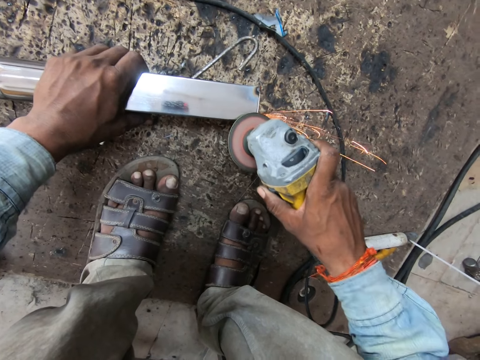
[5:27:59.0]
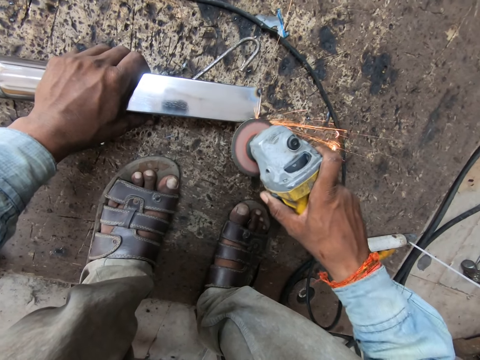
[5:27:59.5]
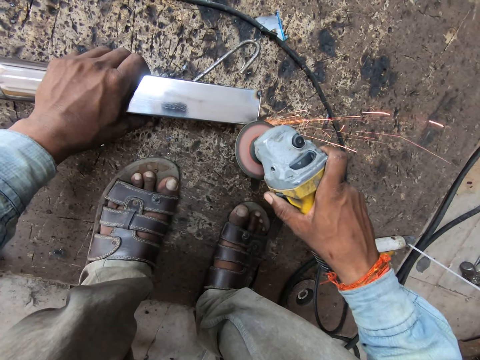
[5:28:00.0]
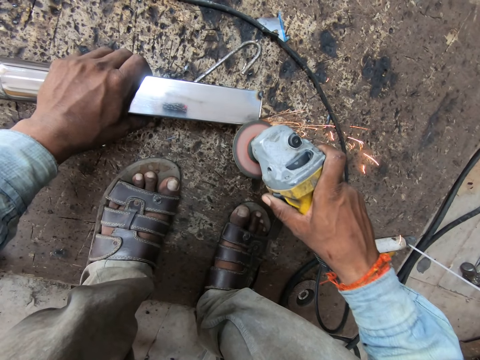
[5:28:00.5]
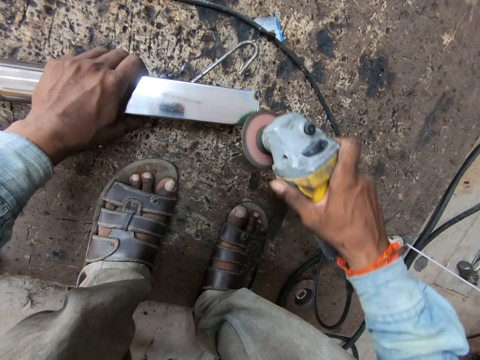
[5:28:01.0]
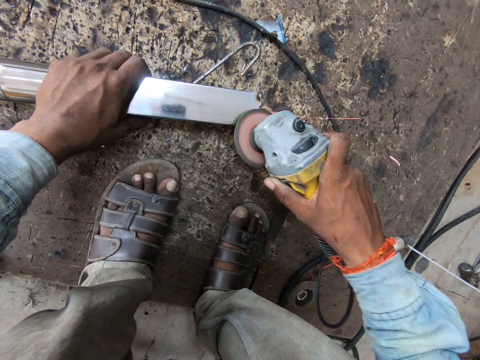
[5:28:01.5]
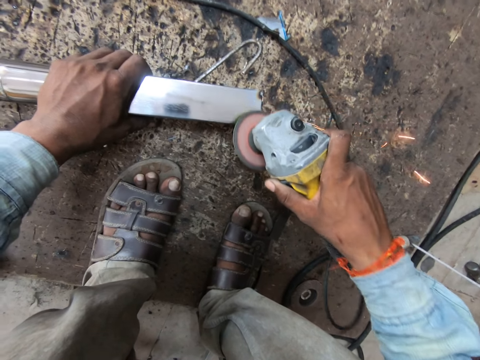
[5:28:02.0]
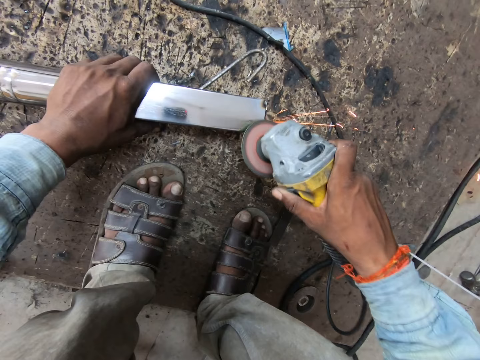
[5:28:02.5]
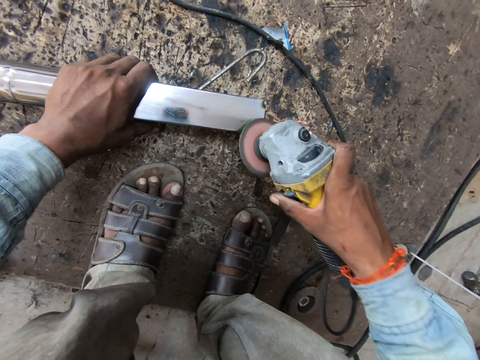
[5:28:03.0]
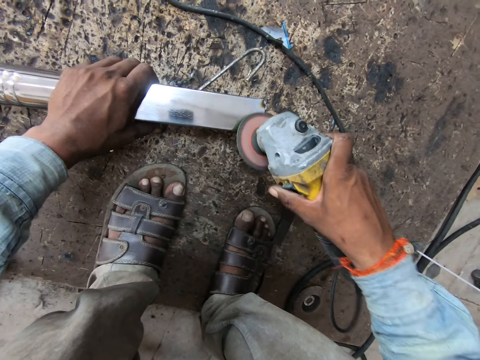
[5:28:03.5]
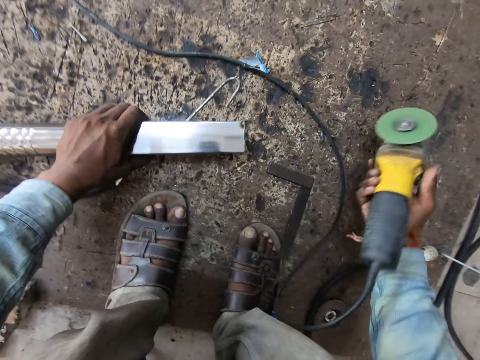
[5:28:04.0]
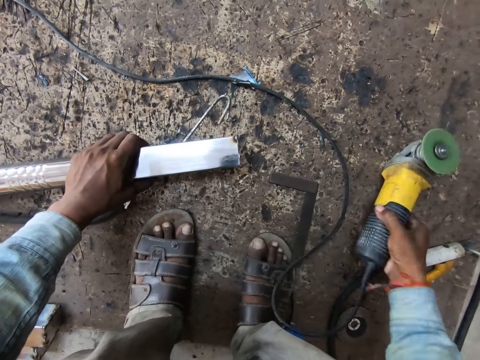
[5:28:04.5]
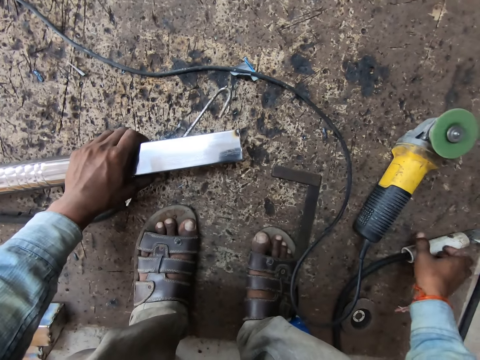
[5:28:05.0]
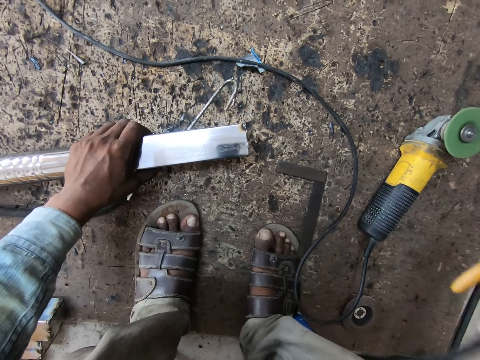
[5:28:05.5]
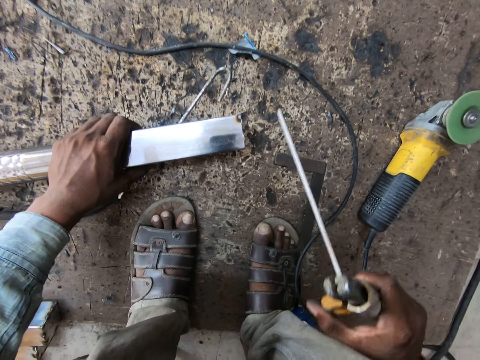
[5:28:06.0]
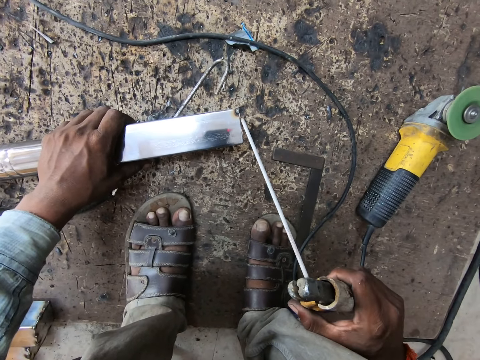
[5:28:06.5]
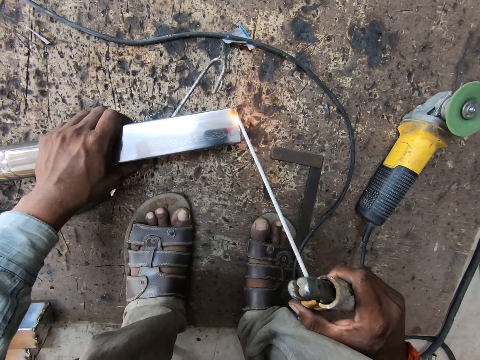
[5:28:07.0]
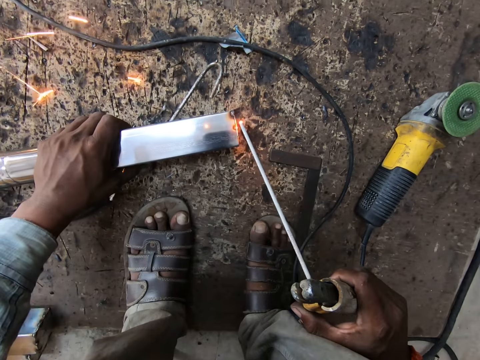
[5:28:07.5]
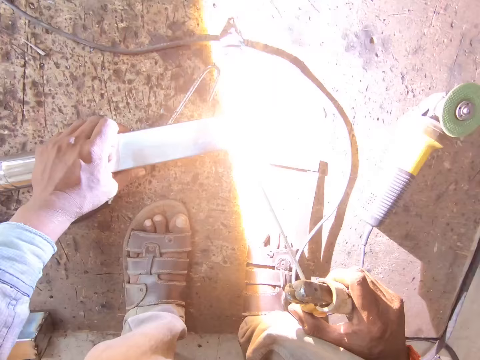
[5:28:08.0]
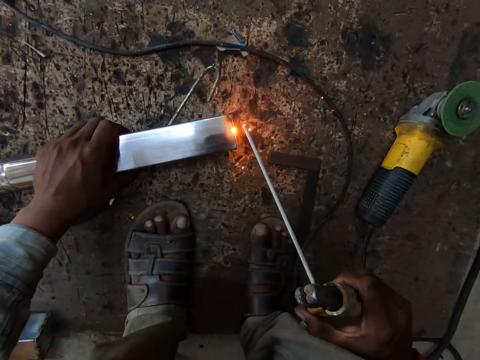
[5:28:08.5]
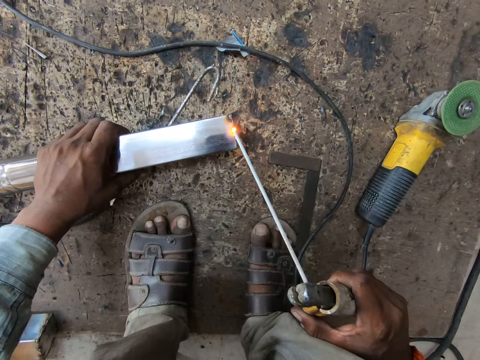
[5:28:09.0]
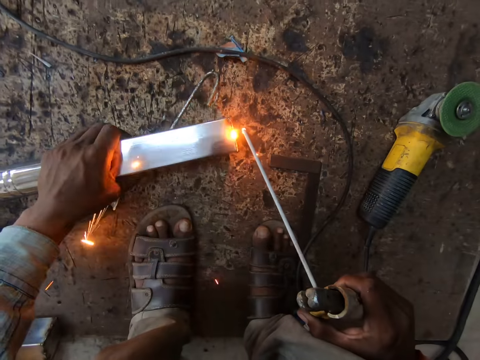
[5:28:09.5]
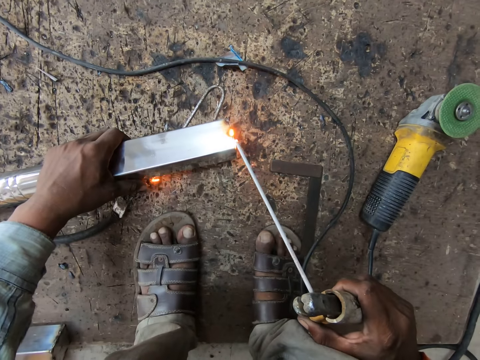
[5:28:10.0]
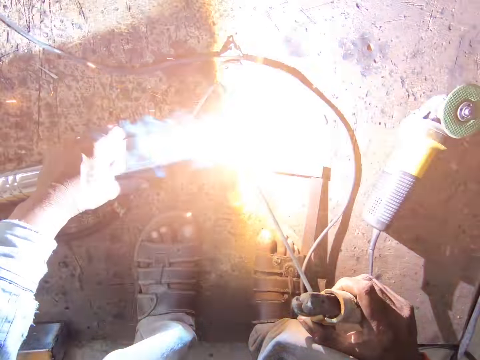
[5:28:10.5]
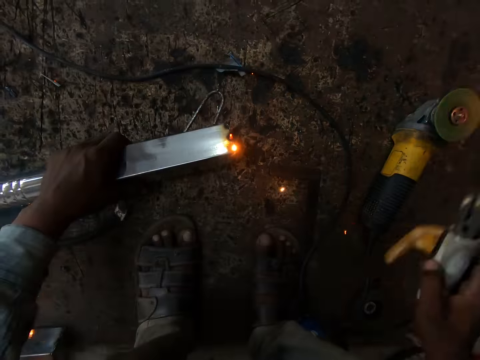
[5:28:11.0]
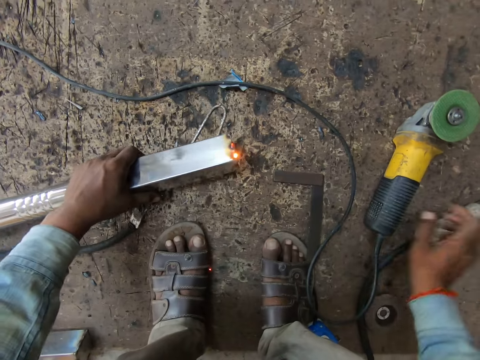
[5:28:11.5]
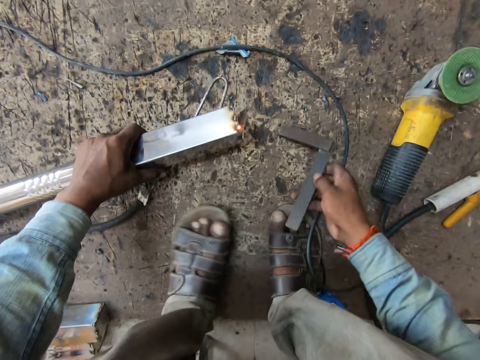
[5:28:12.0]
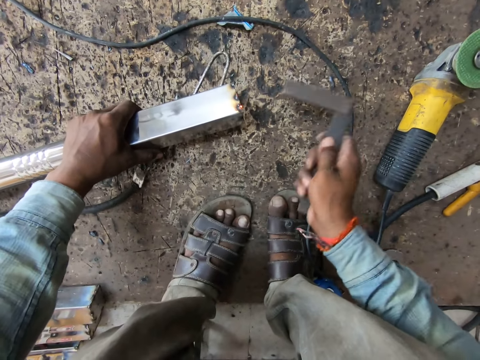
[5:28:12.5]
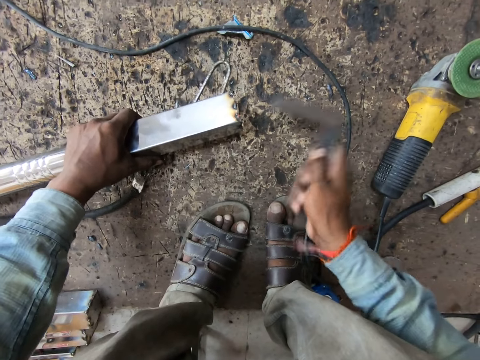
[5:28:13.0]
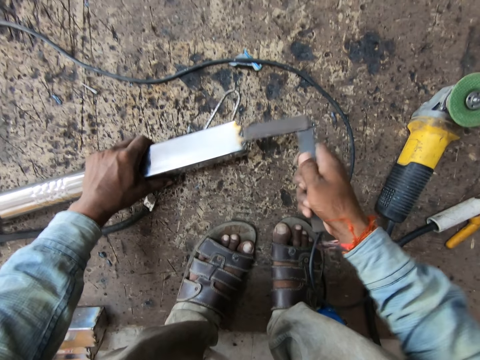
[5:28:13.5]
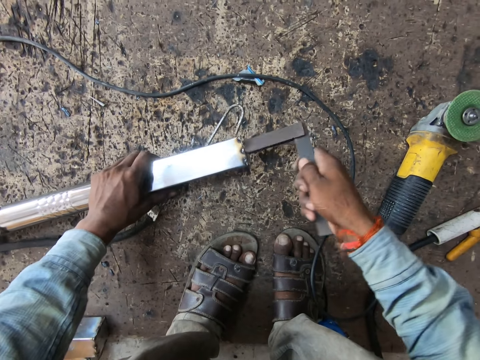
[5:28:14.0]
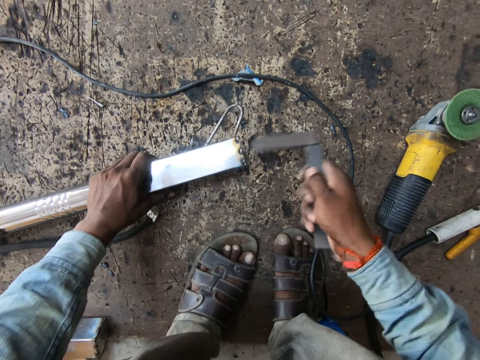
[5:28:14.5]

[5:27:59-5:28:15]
The camera wearer drops the angle grinder on the floor with his right hand. He picks up the electrode holder from the floor with his right hand. He welds the aluminium rod with the electrode holder in his right hand. He drops the electrode holder in his right hand on the floor. He picks up the iron rod on the floor with his right hand. He hits the iron rod on the aluminium rod in his left hand.

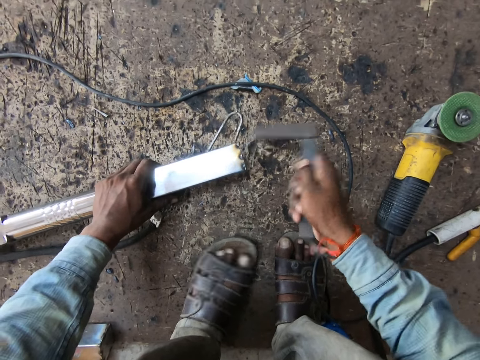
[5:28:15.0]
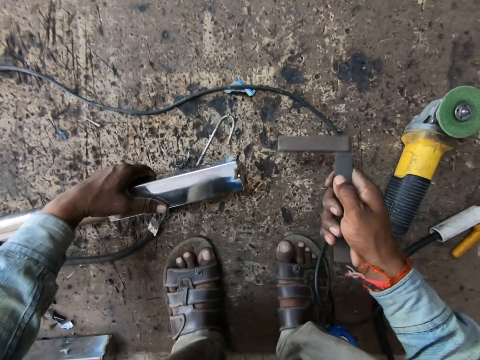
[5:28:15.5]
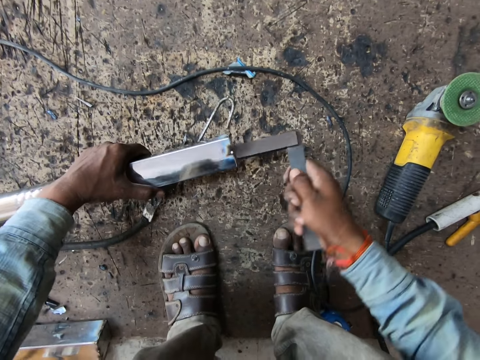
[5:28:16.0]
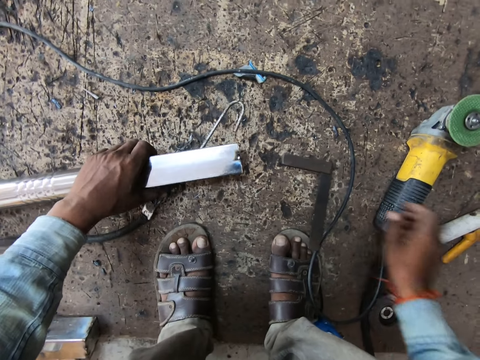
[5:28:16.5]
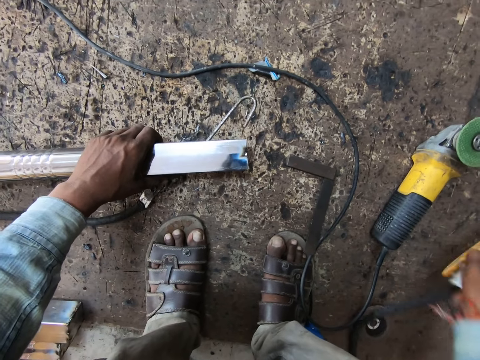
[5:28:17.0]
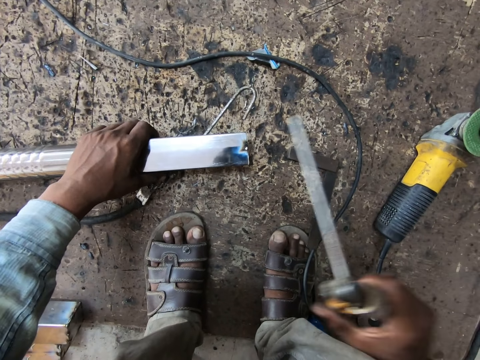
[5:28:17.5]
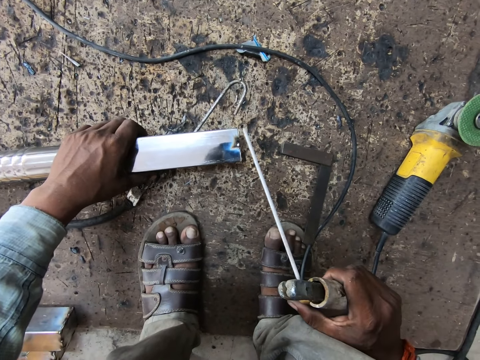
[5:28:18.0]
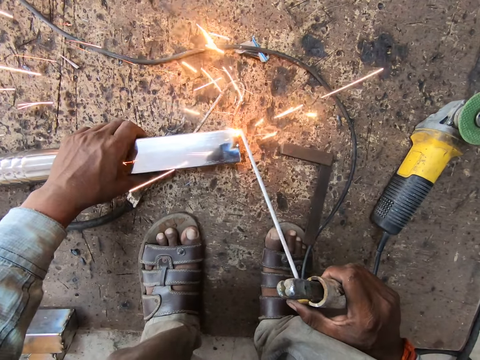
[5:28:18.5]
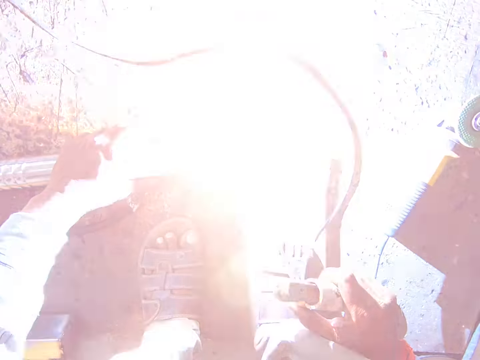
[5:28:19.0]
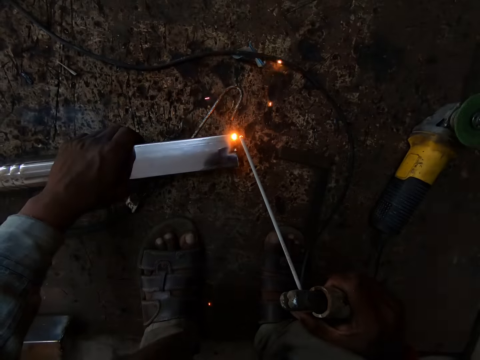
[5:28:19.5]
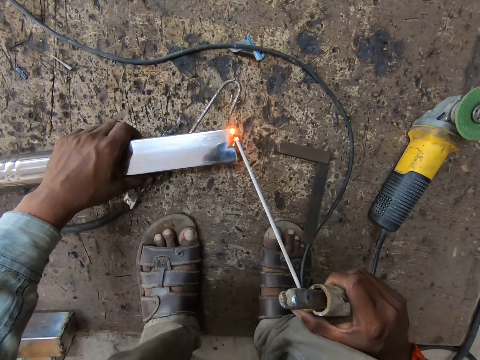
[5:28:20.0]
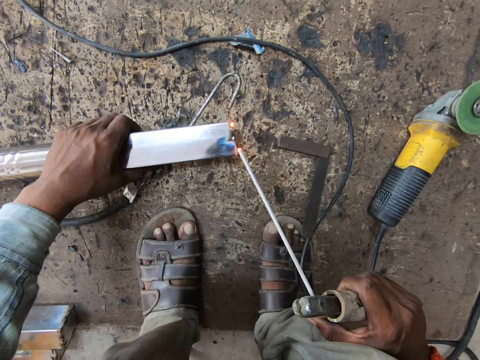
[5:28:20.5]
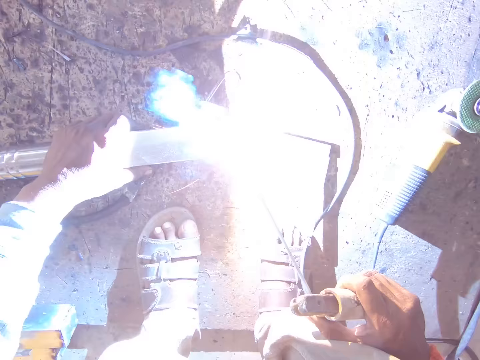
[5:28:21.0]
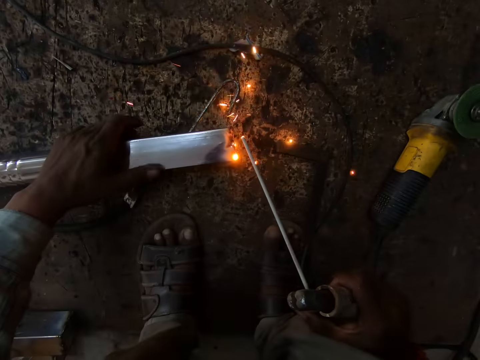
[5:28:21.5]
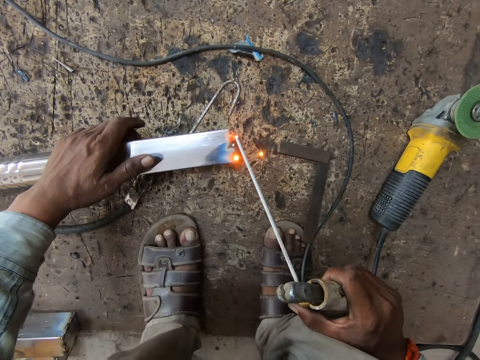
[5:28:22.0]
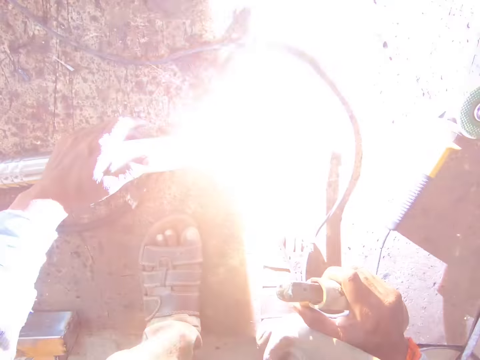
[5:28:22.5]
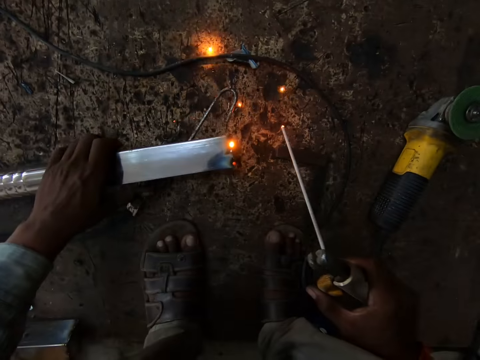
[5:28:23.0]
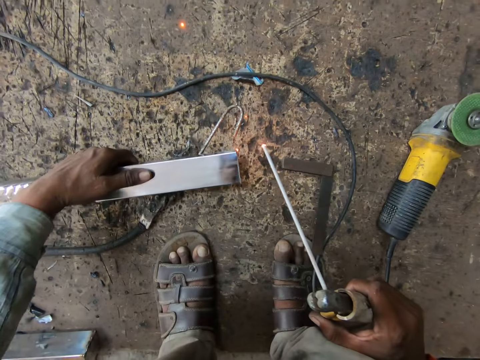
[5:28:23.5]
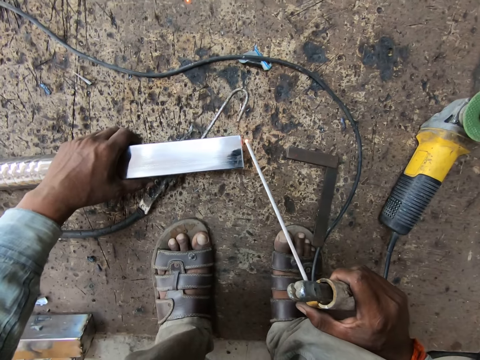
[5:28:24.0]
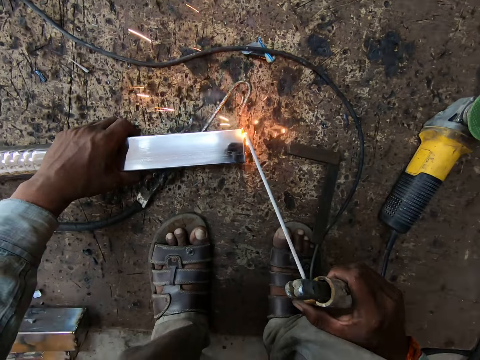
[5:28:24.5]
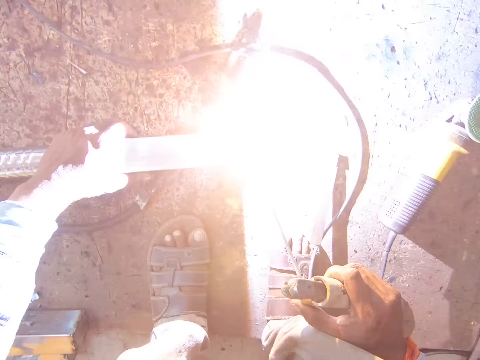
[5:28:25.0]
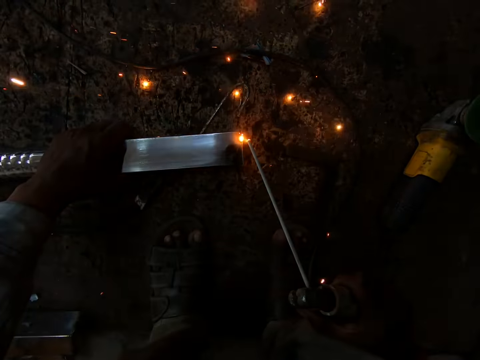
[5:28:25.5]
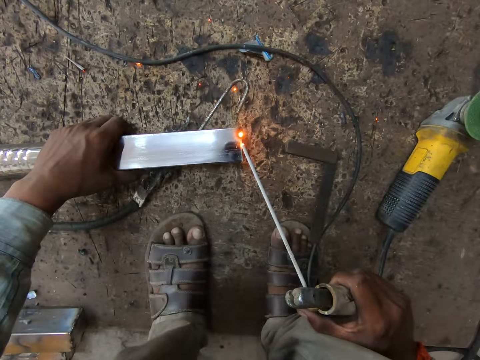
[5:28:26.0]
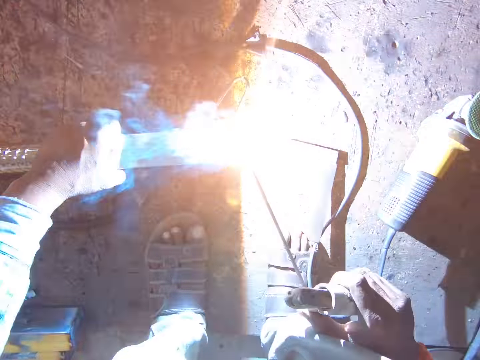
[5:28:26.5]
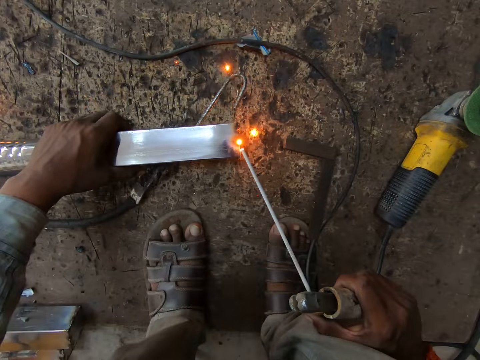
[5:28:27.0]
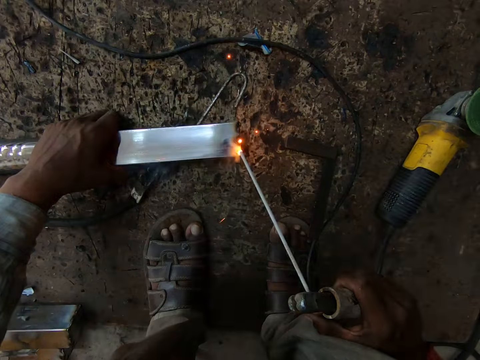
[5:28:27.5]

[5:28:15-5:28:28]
The camera wearer drops the iron rod on the floor with his right hand. He picks up the electrode holder or welding tool from the floor with his right hand. He welds the aluminium rod with the electrode holder in his right hand. He turns the metal bar with the left hand. He welds the metal using the welding tool.
